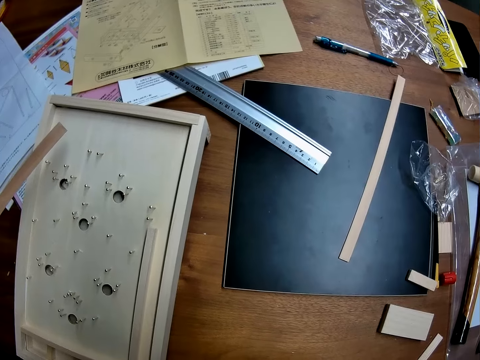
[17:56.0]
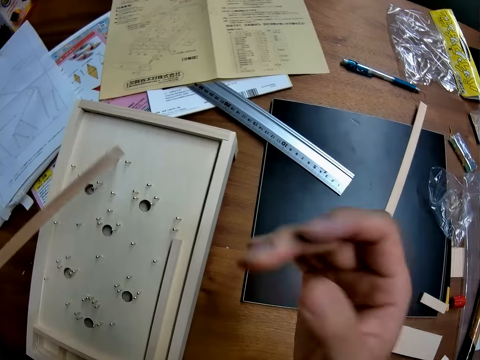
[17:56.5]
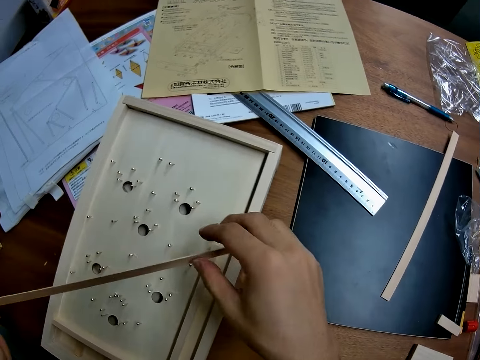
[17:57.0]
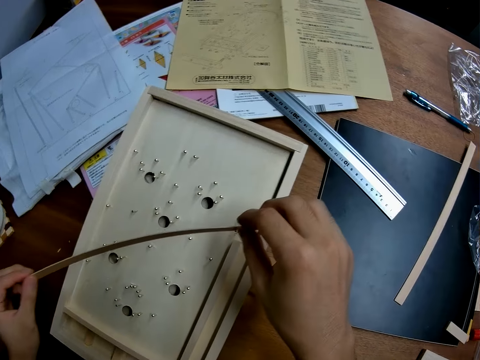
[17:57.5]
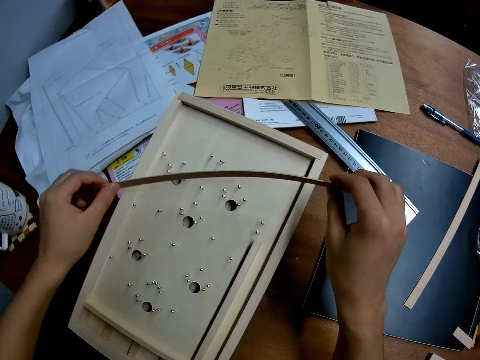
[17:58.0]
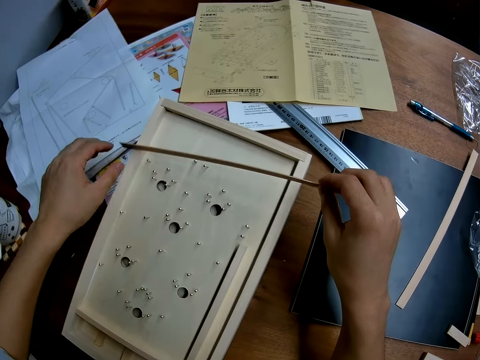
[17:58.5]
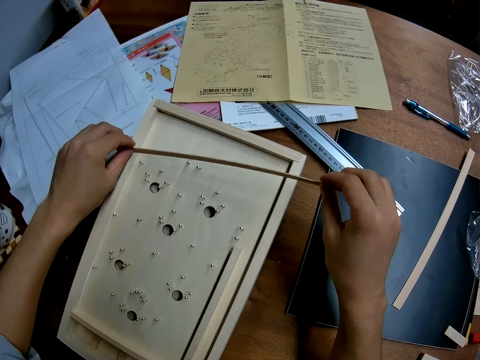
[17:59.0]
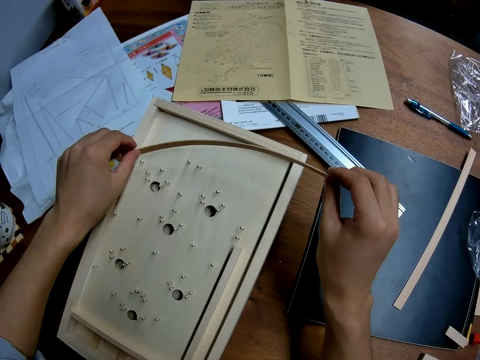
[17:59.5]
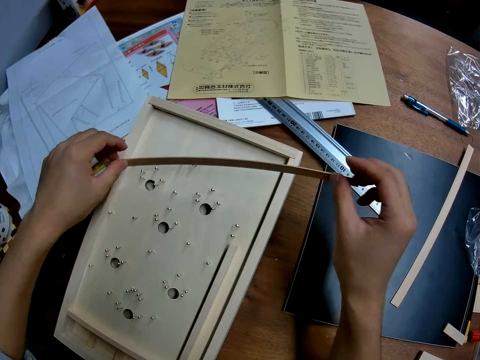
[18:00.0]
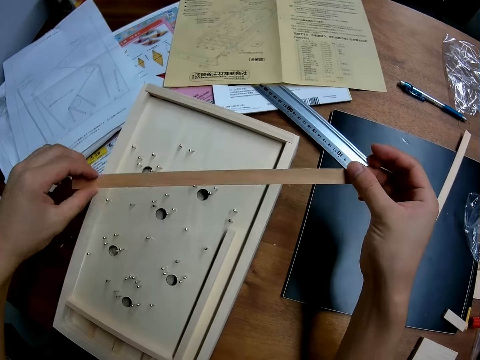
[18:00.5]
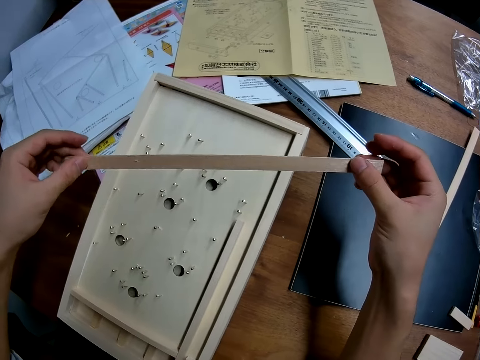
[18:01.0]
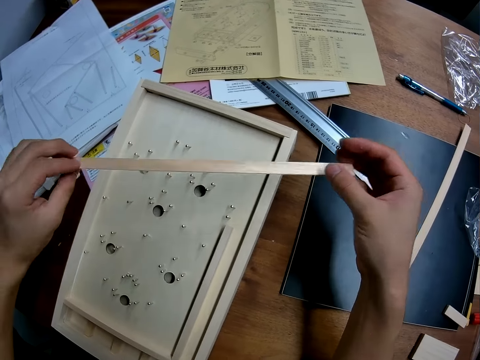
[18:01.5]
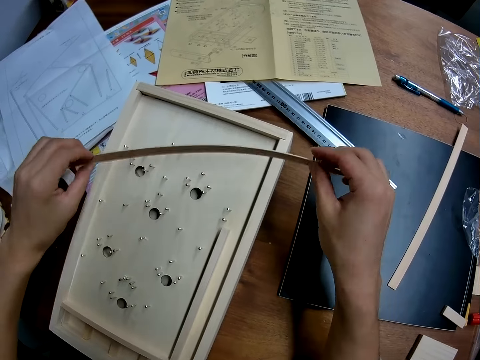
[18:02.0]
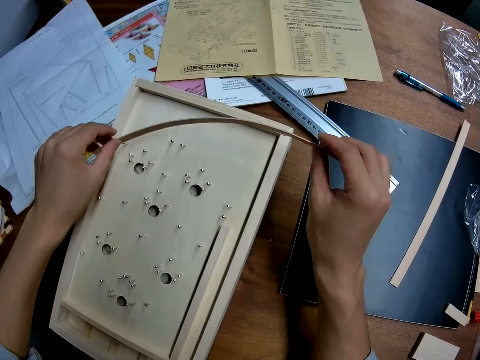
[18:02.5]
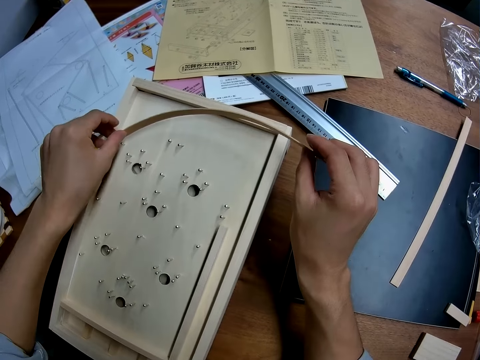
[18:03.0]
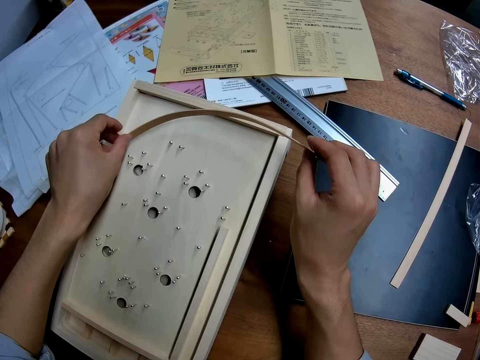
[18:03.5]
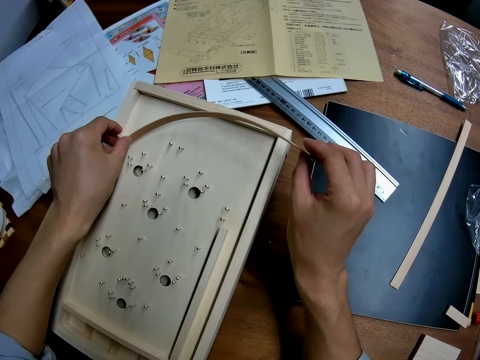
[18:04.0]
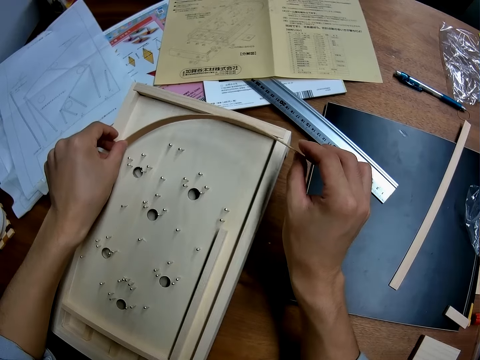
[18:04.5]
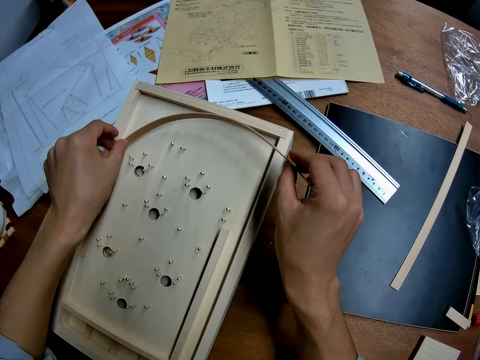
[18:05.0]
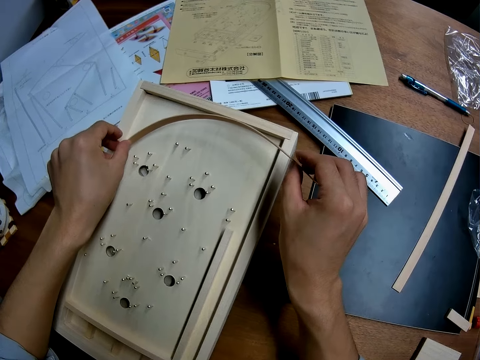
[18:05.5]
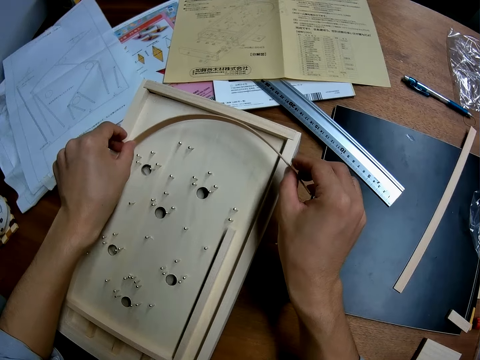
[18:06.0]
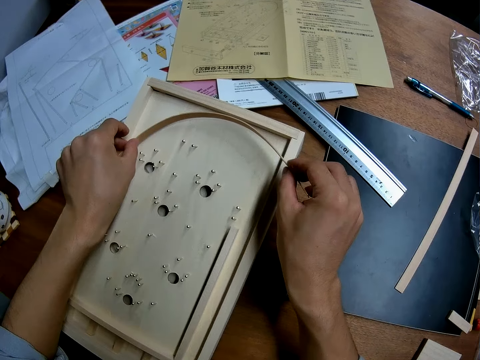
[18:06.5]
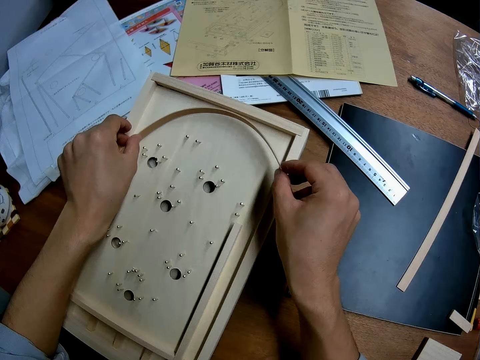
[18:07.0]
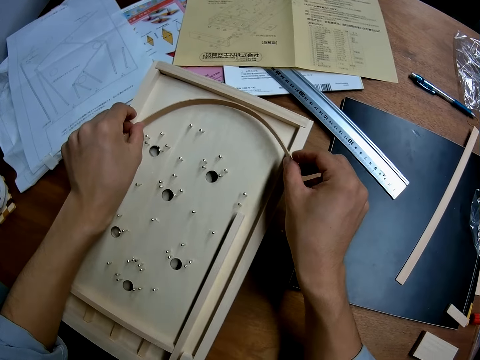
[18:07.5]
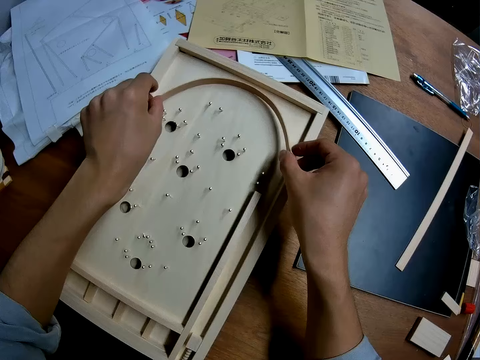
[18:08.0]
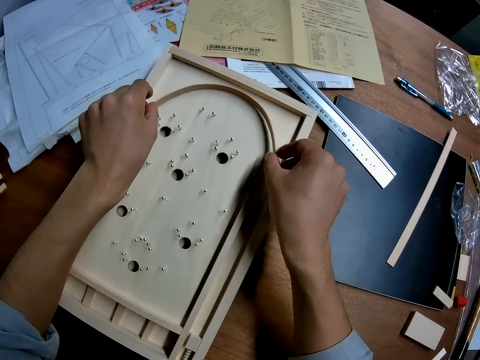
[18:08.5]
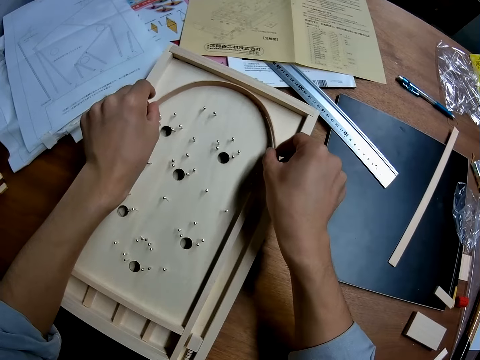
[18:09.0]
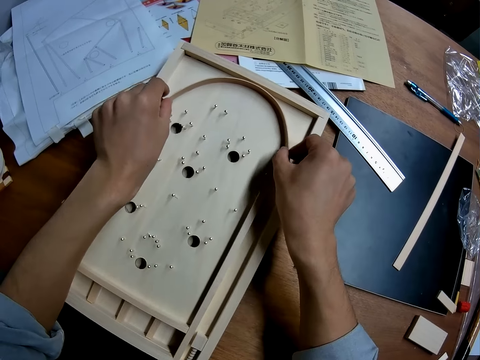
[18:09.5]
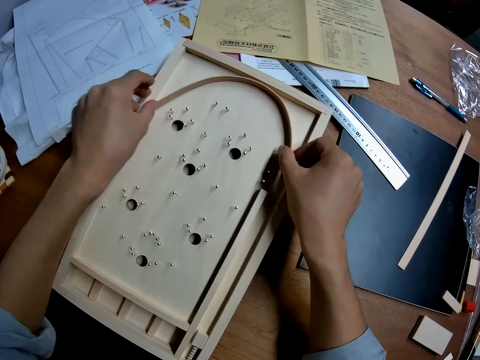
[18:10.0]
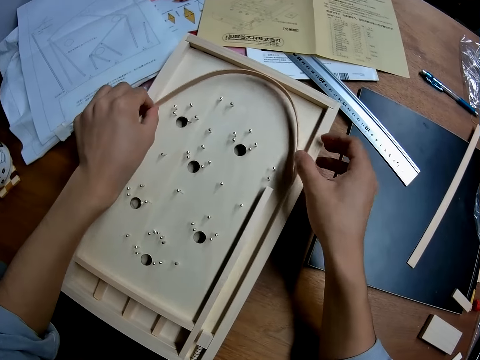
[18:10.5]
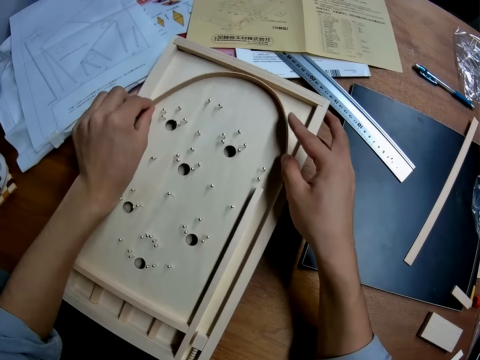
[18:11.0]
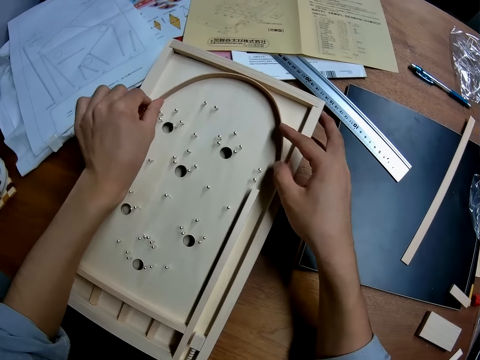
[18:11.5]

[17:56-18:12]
The camera wearer holds the wood on his left with both hands. He folds the wood piece on something. He bends the wood into the craft.

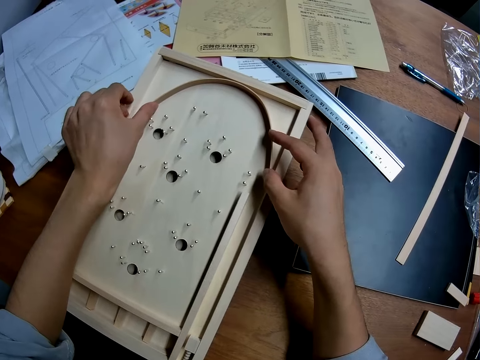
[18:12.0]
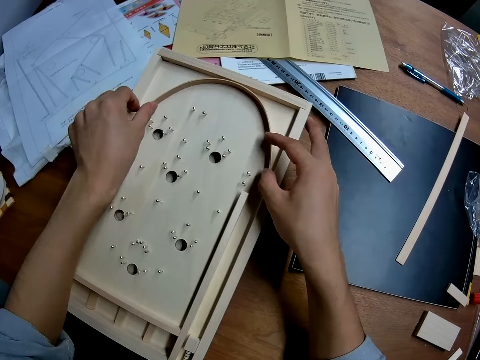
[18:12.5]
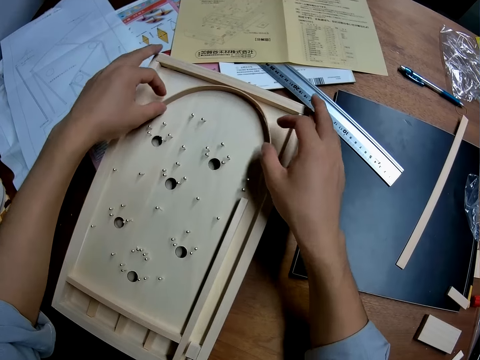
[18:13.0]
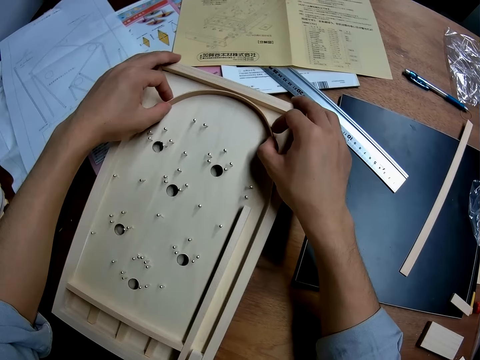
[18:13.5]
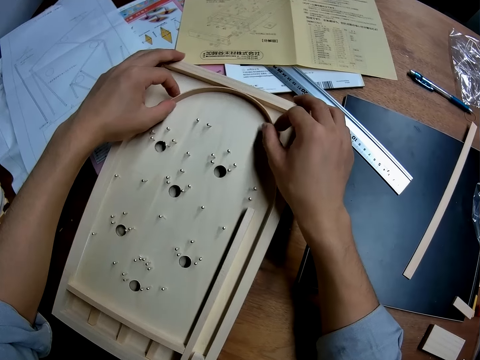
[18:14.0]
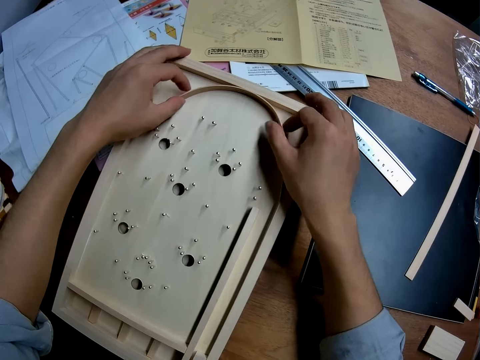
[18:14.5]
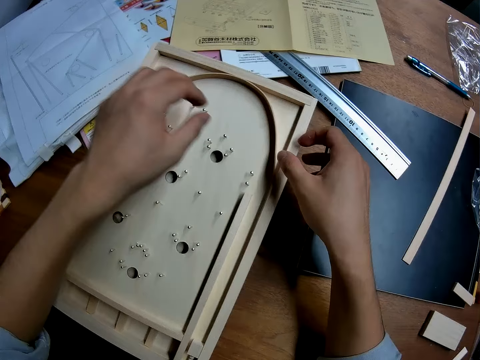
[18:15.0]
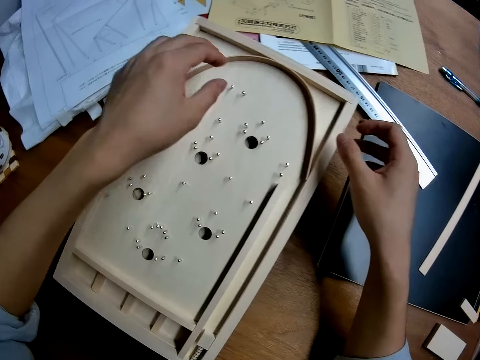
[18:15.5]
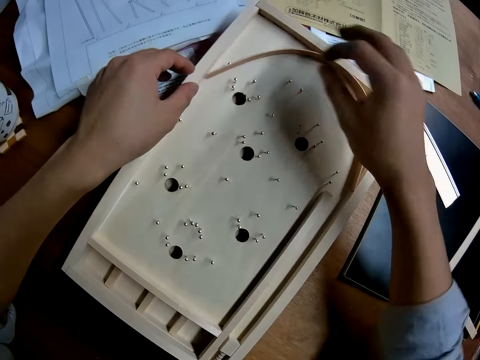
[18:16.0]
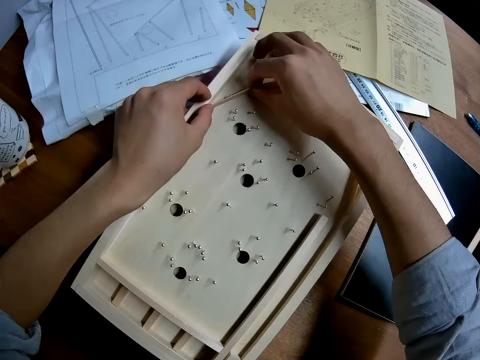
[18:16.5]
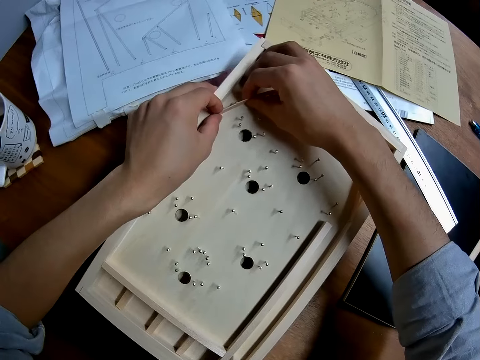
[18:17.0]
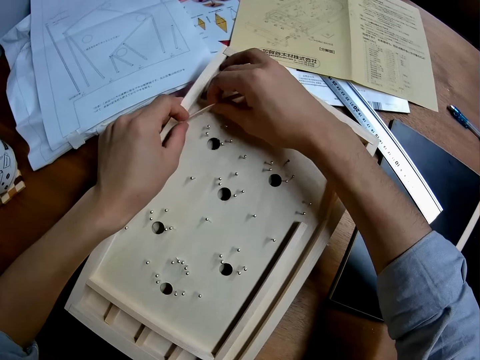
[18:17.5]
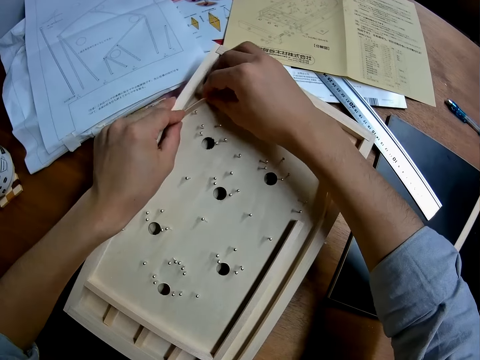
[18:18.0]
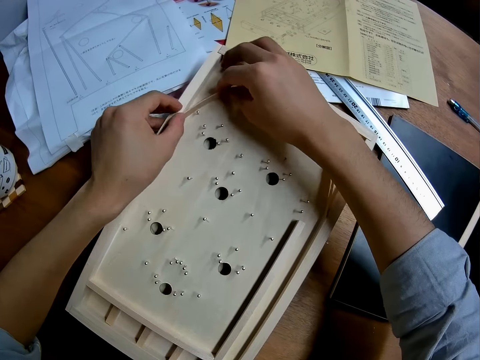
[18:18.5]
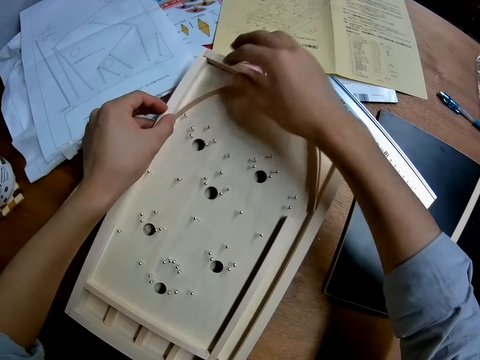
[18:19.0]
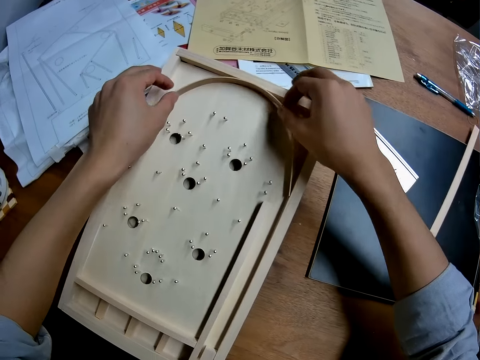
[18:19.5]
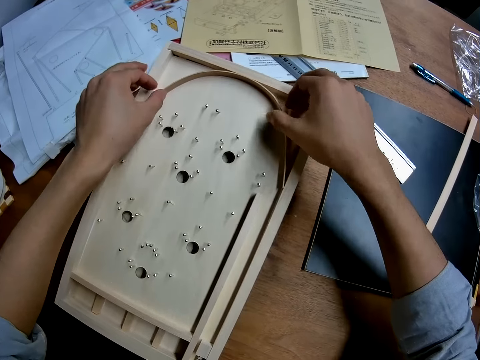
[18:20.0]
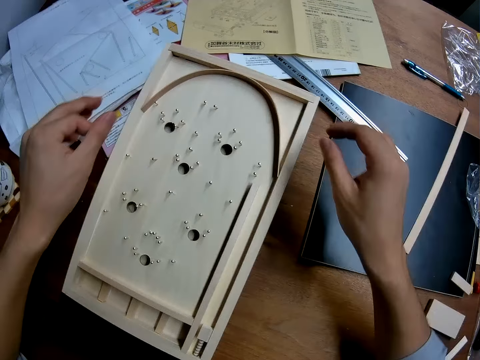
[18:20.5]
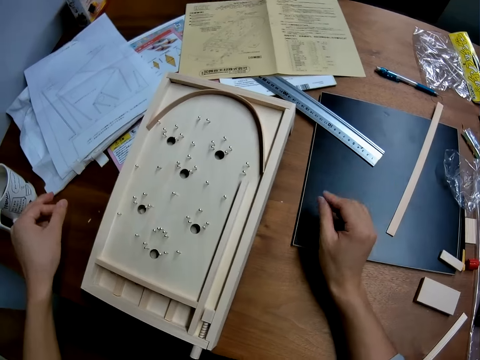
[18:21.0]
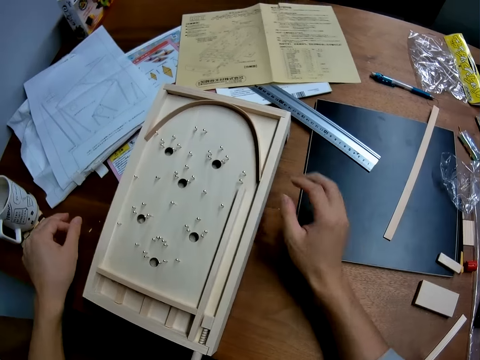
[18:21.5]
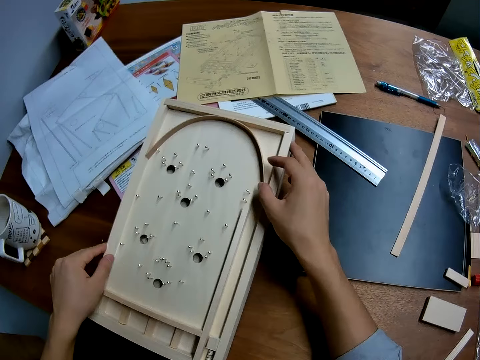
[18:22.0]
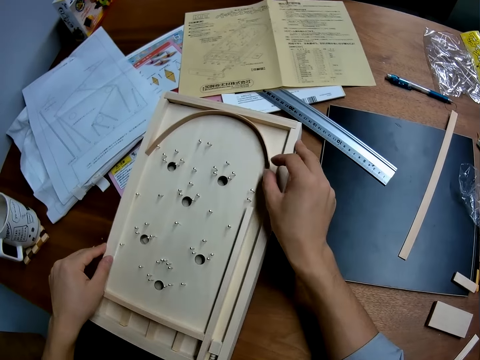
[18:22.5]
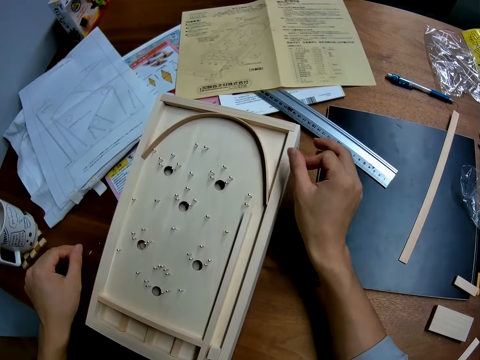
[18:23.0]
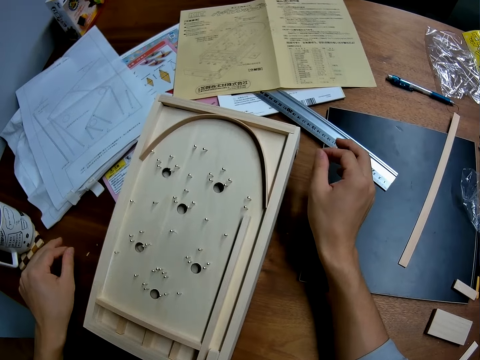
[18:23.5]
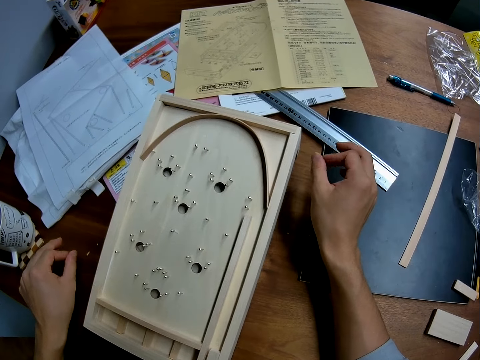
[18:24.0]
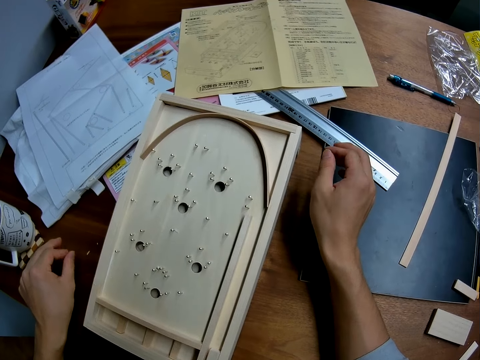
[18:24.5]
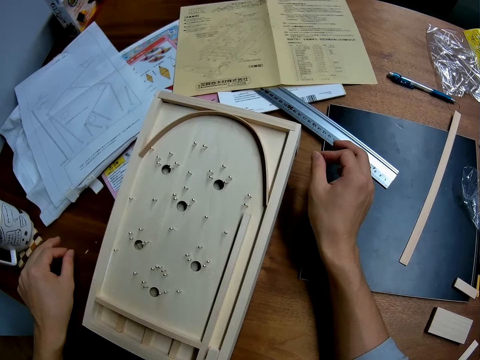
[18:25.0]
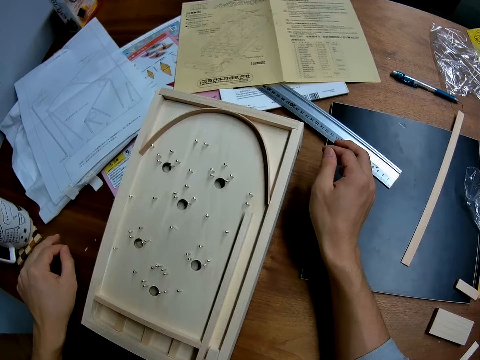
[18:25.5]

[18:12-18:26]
The camera wearer stands on the floor. He drops his hands on the table. He holds a piece of wood in the pinball board. He stands on the floor.
